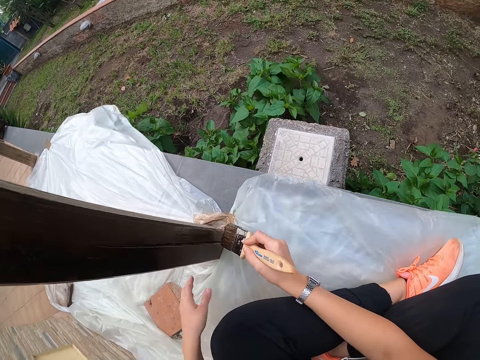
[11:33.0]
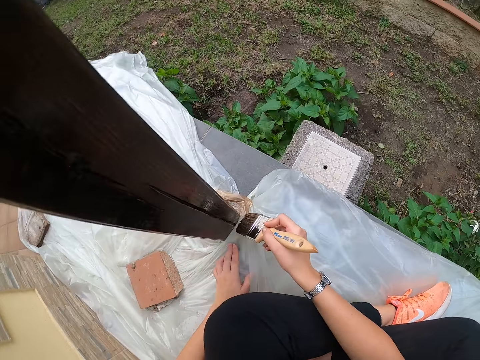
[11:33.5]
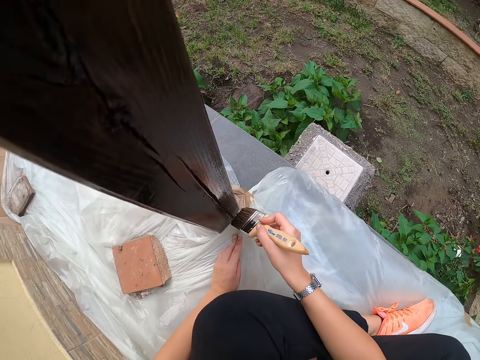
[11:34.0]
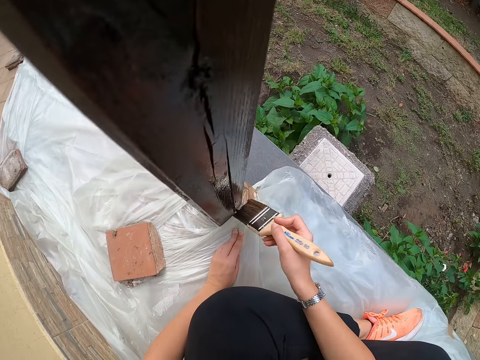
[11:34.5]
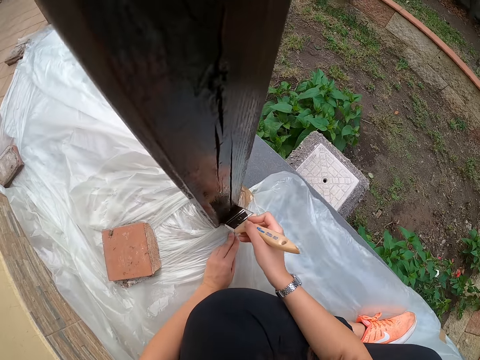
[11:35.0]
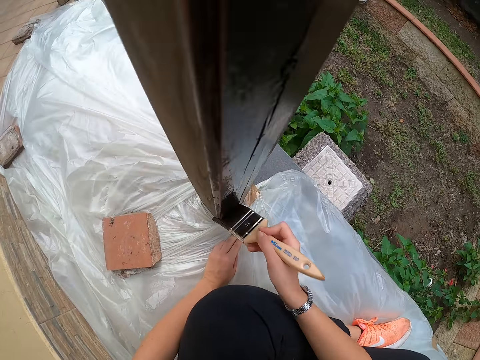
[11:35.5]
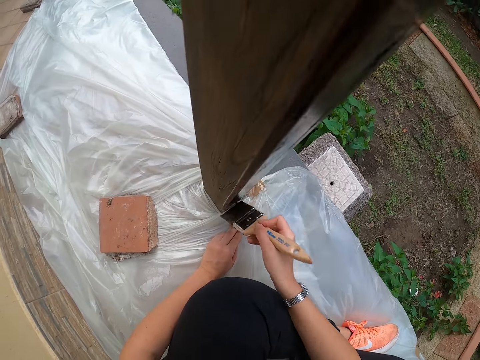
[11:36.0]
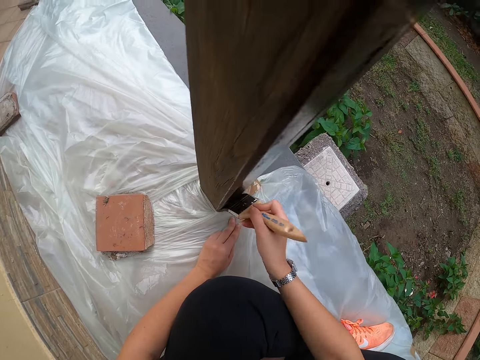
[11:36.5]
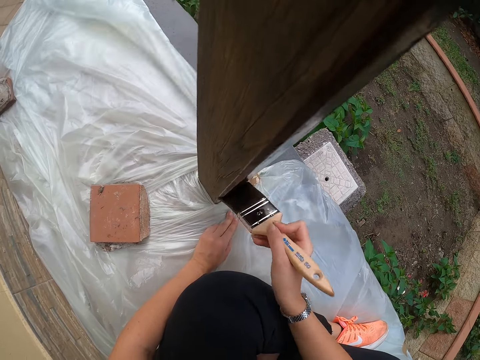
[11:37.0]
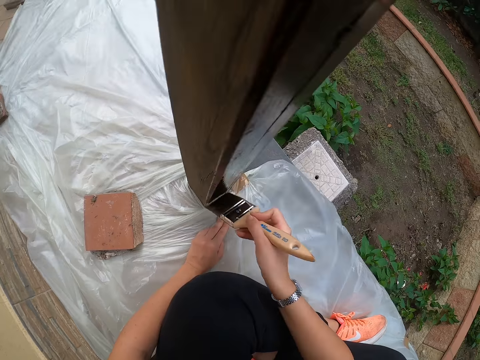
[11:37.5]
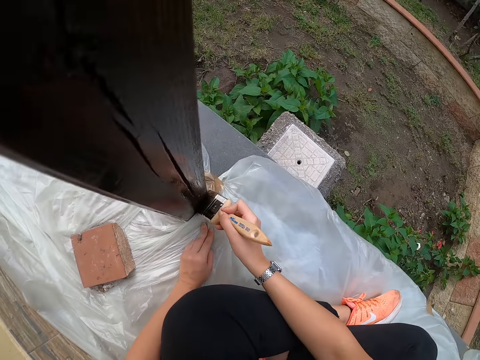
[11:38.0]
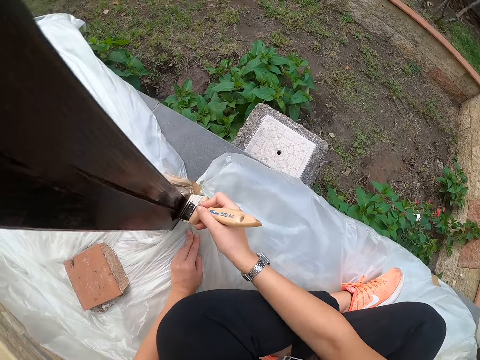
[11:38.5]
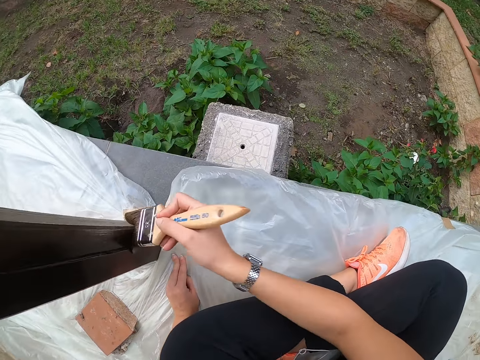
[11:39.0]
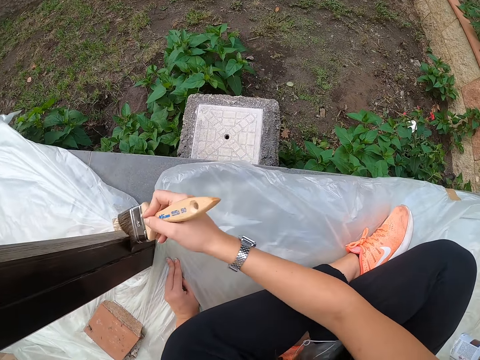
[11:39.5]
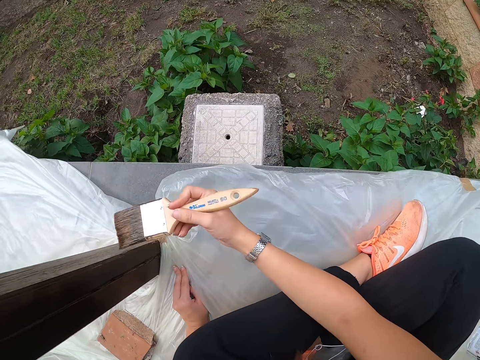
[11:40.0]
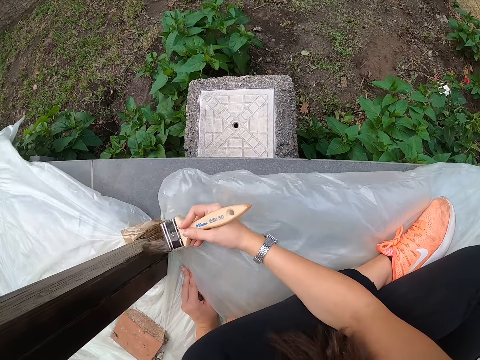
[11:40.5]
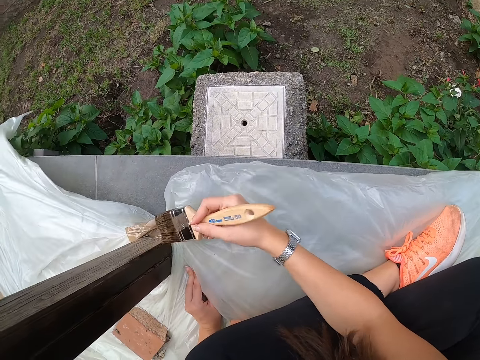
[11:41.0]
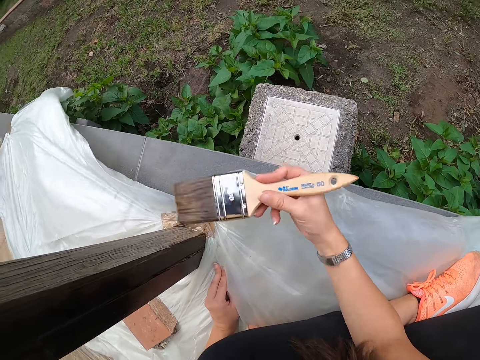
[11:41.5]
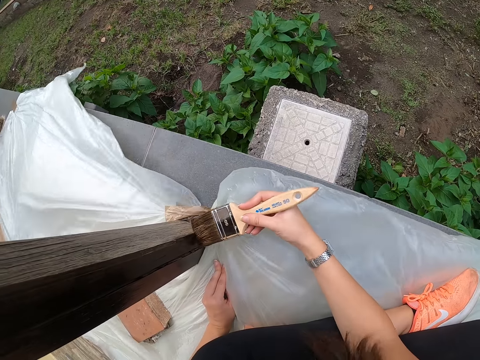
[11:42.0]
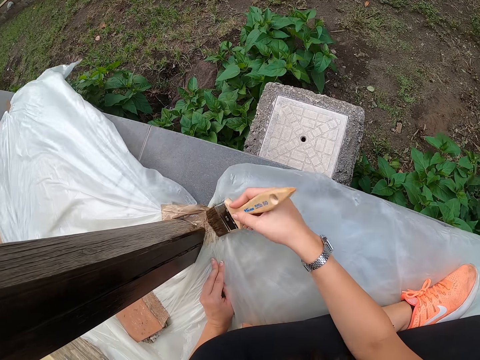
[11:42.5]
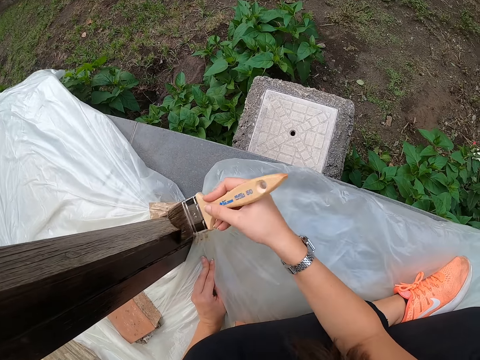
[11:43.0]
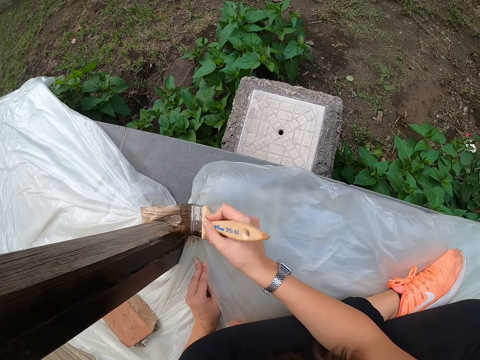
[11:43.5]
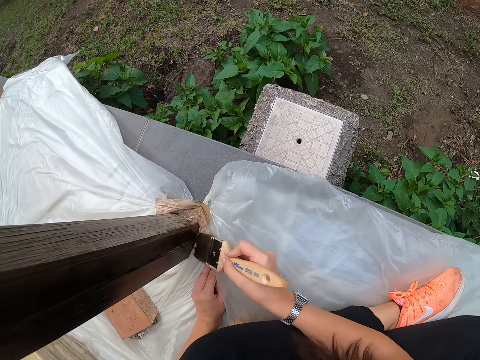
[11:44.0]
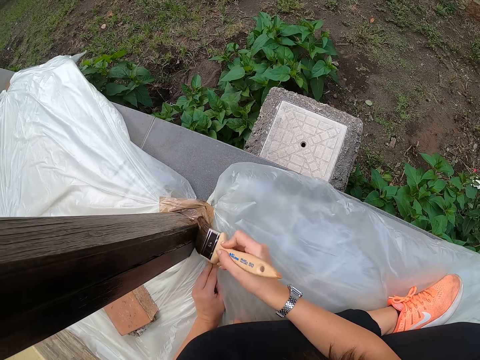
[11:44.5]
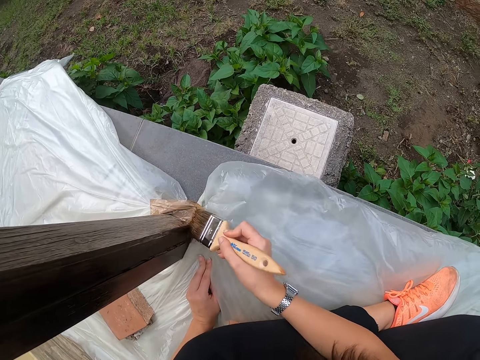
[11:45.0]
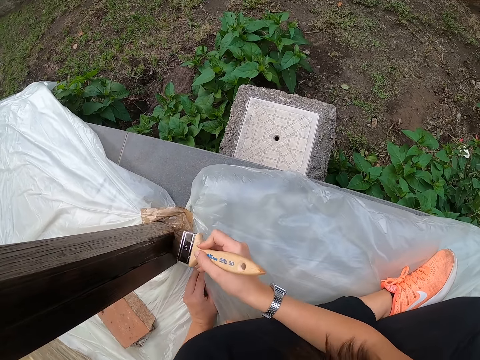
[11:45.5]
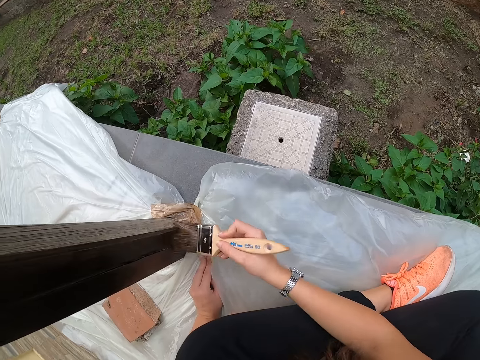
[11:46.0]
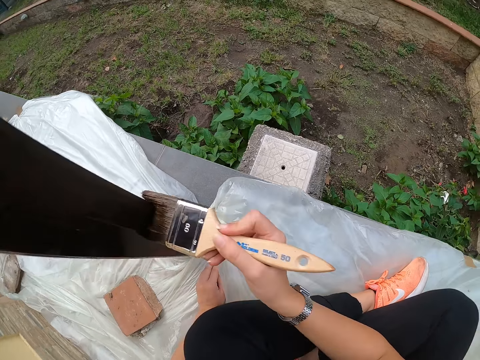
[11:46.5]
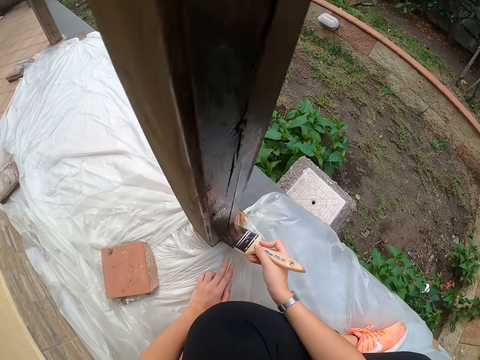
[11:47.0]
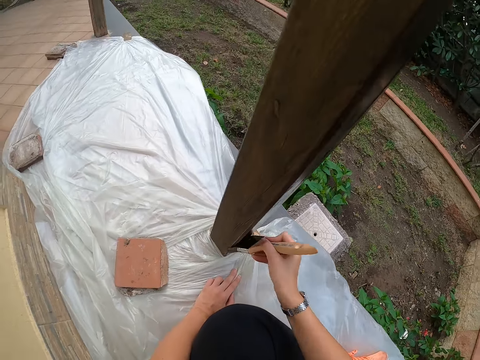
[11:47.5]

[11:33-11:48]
The camera wearer adjusts the polythene paper on the ground. They stop painting the wood. They paint the wood.

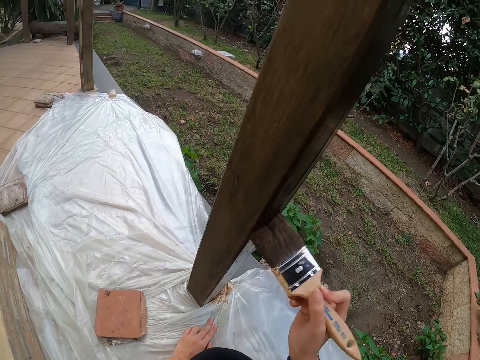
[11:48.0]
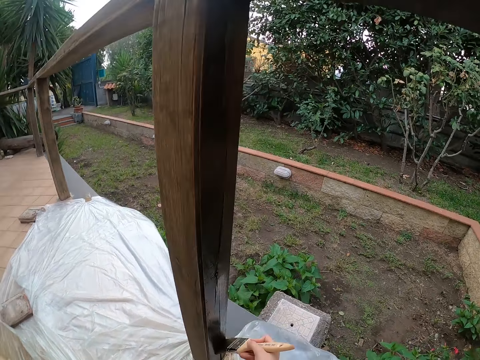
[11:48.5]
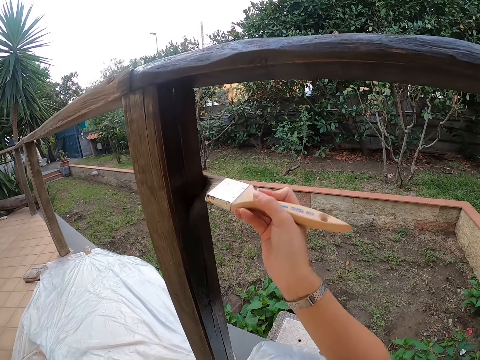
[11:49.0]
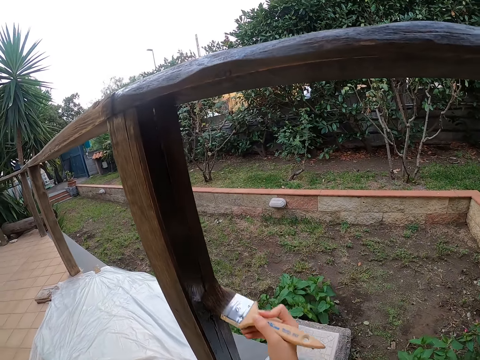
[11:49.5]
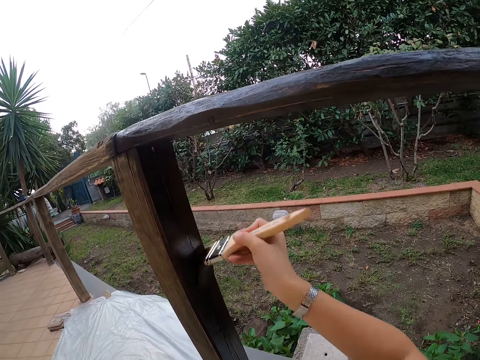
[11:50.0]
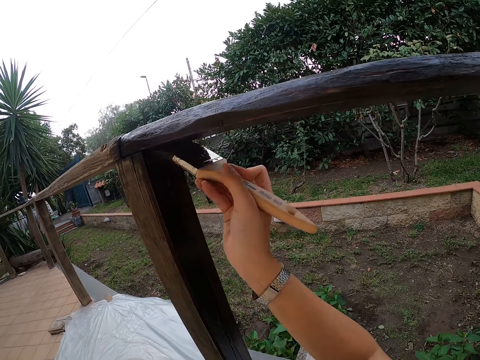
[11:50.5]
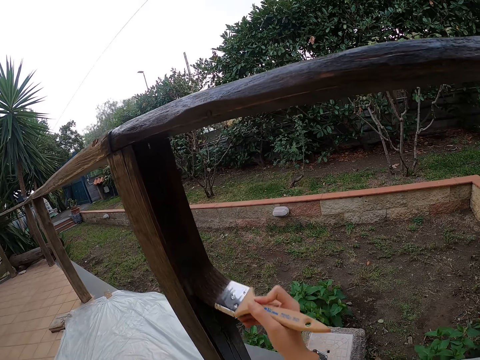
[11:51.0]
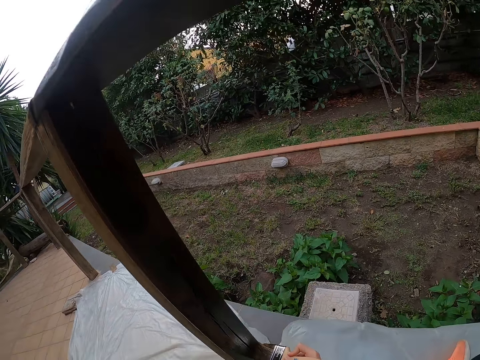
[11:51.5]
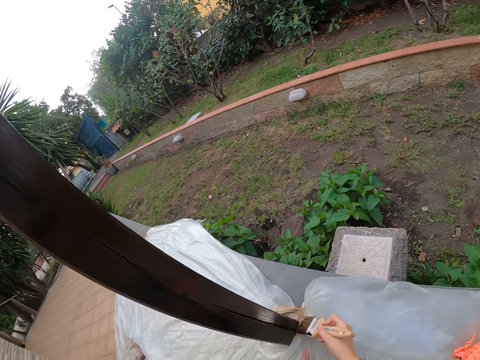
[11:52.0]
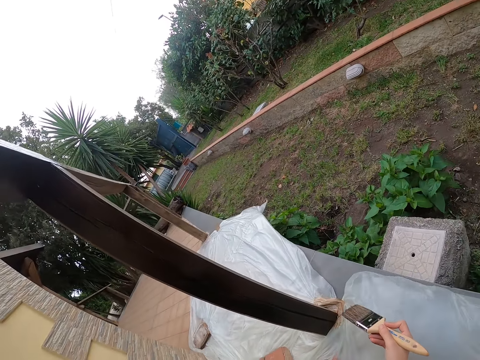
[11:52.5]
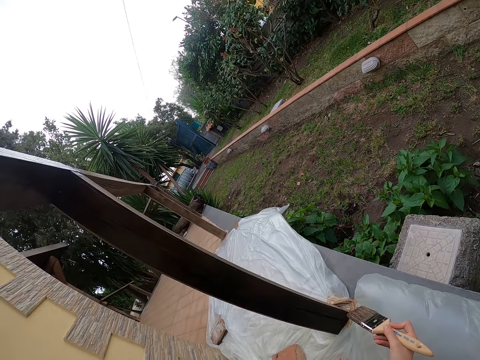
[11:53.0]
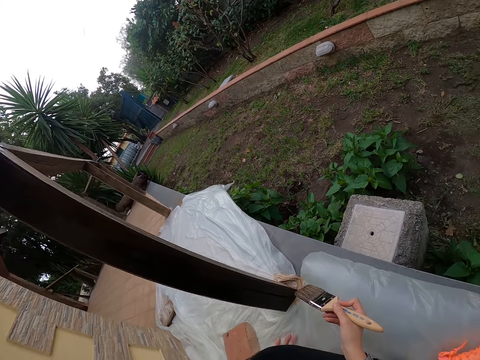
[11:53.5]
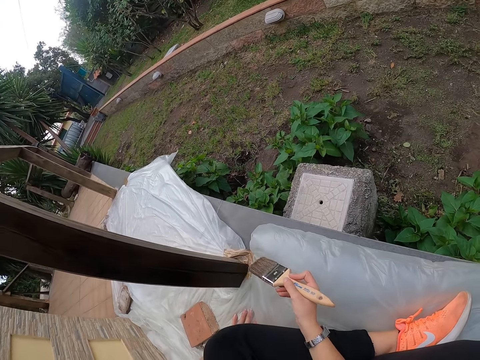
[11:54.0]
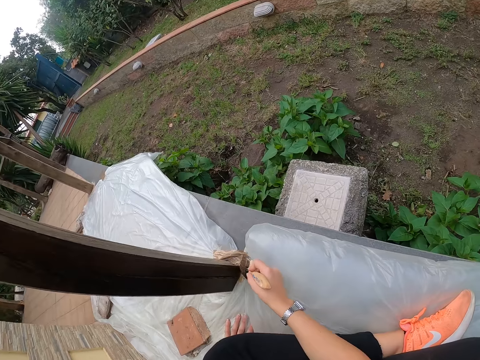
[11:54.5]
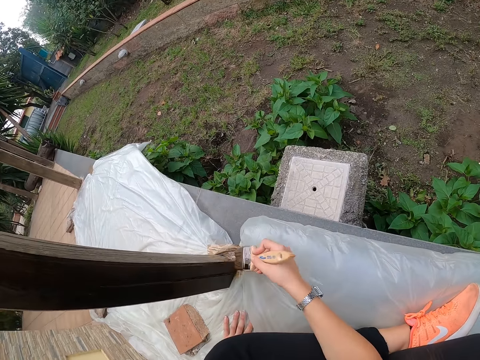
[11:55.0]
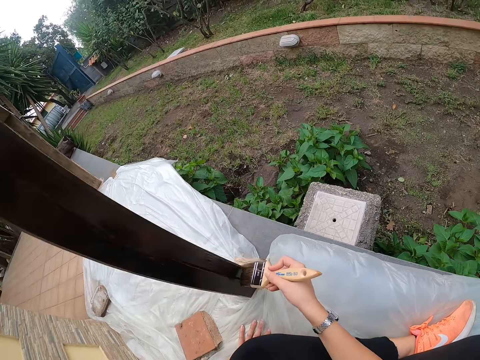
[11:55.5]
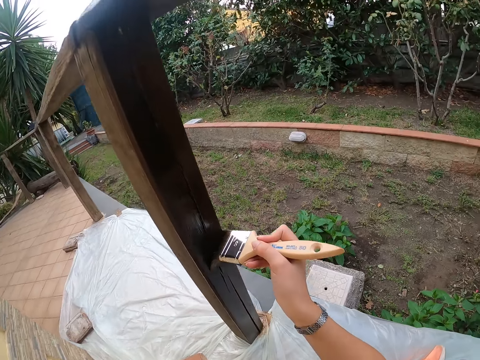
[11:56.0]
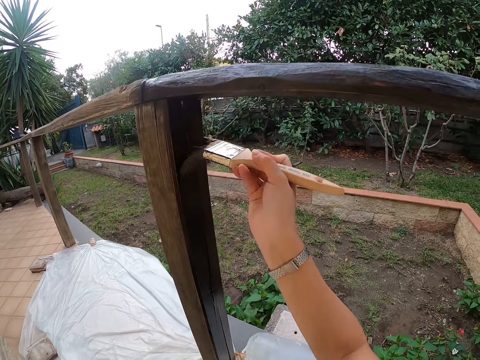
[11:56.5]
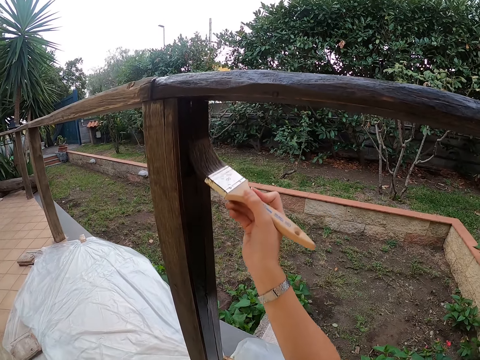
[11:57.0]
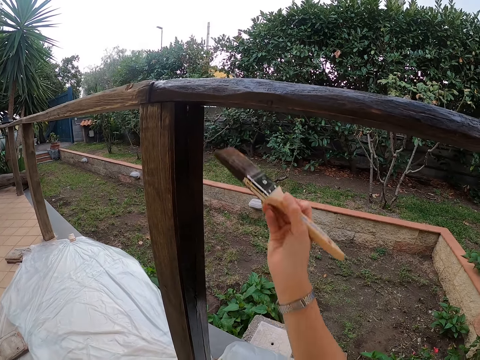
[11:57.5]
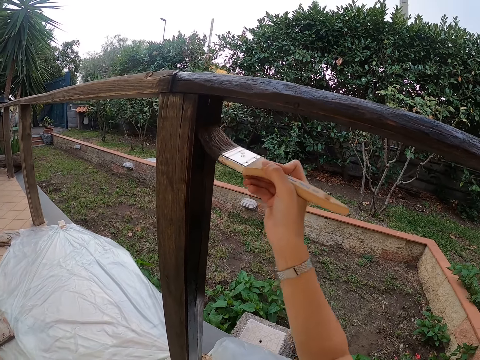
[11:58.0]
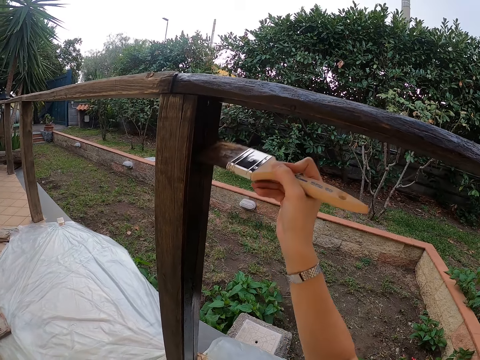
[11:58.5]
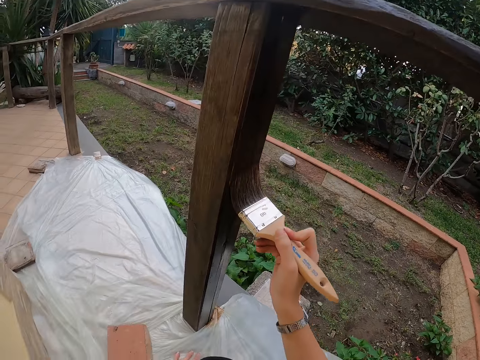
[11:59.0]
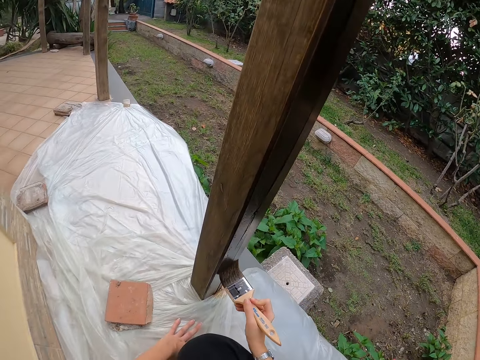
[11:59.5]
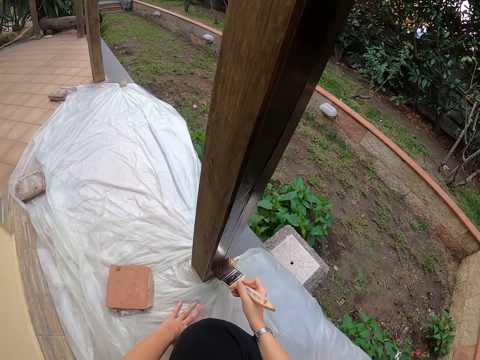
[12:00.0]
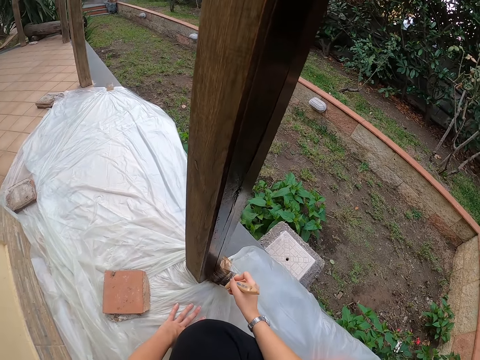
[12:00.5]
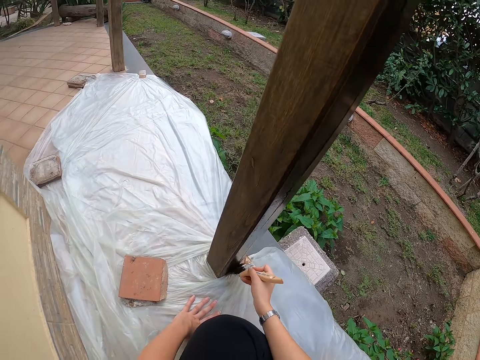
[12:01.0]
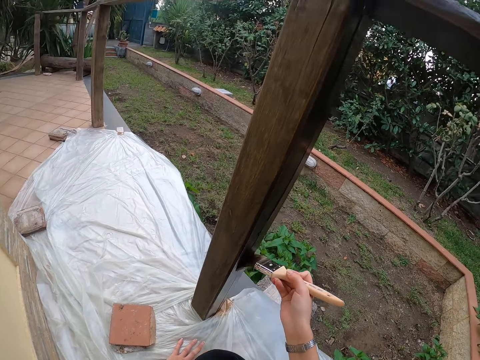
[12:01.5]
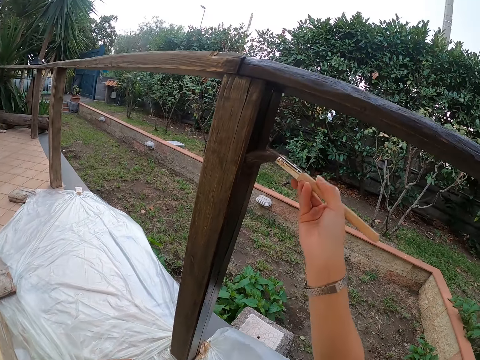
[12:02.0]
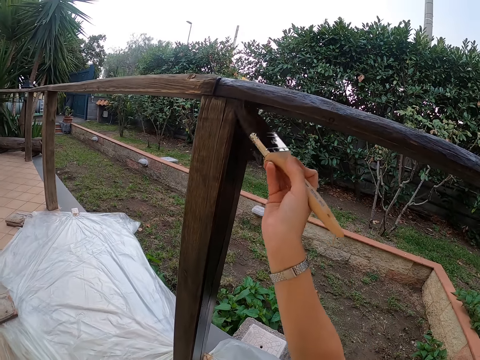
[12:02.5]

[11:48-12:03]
The camera wearer stops painting the balcony. They paint the balcony with the paint brush.
